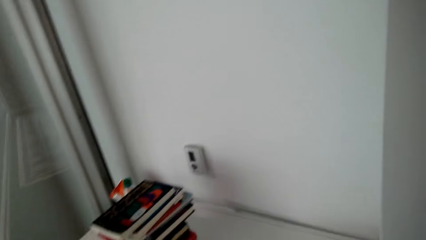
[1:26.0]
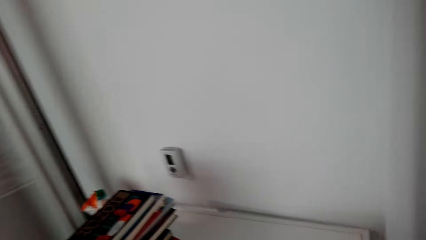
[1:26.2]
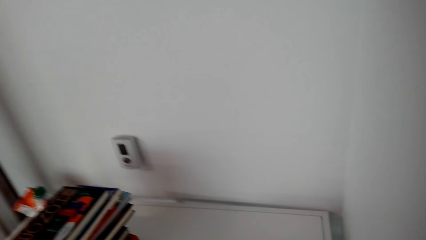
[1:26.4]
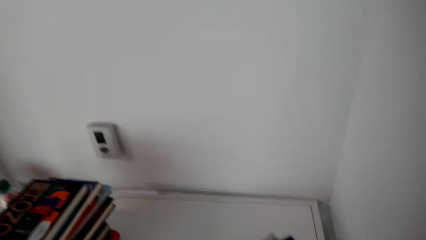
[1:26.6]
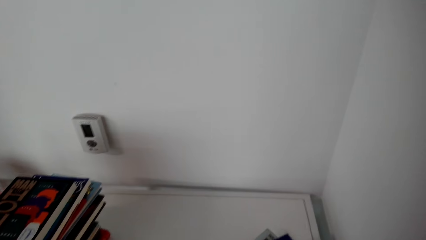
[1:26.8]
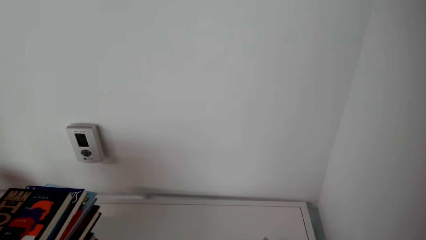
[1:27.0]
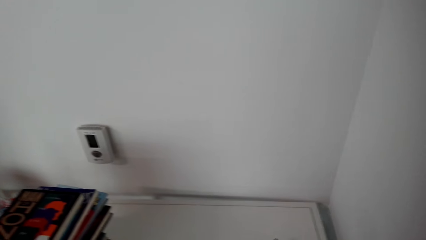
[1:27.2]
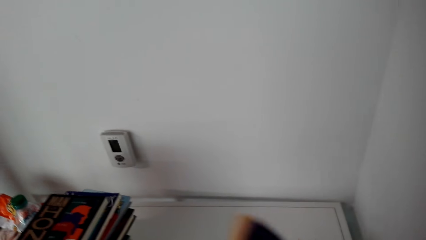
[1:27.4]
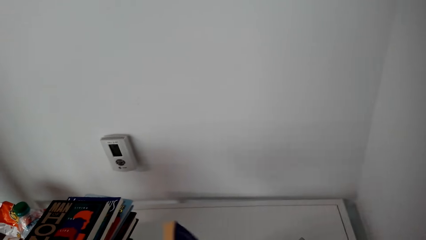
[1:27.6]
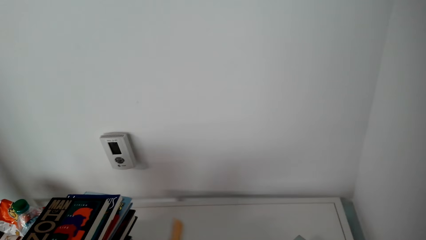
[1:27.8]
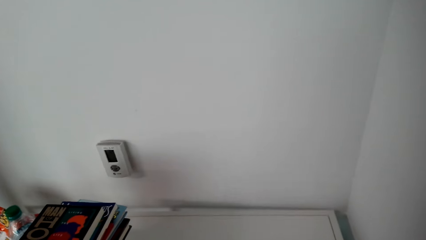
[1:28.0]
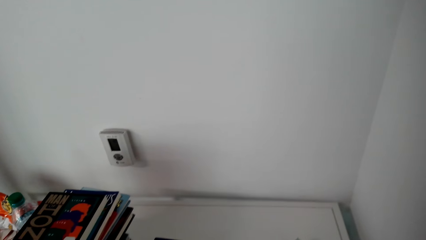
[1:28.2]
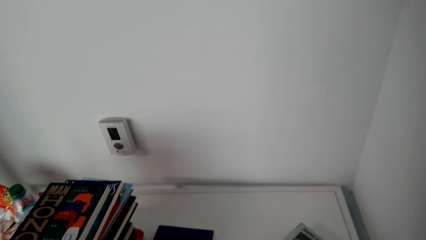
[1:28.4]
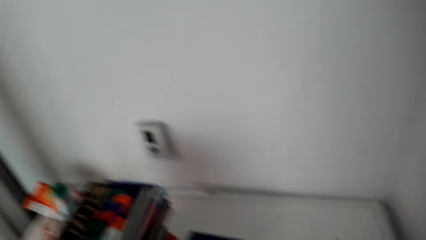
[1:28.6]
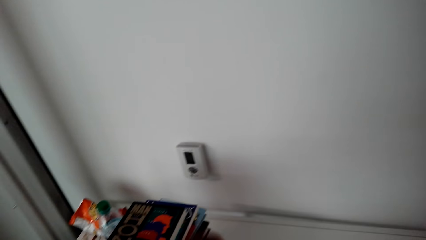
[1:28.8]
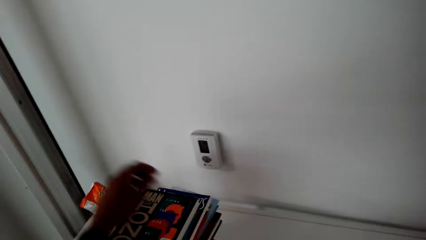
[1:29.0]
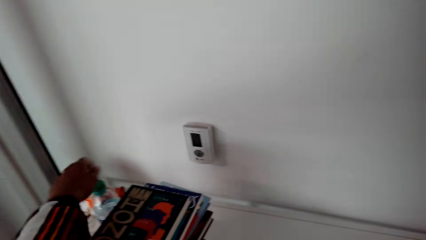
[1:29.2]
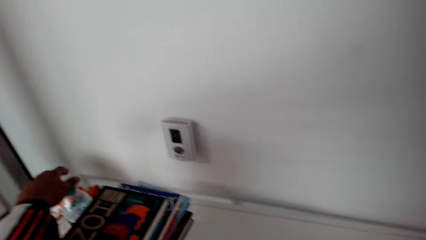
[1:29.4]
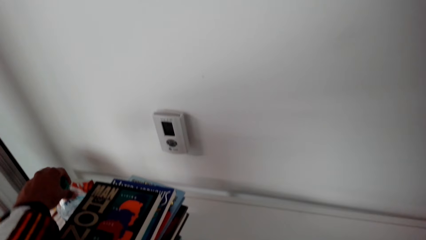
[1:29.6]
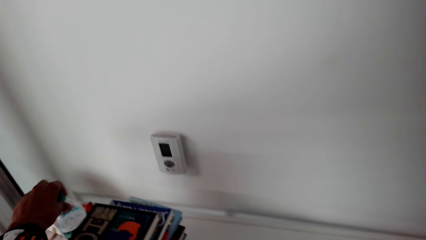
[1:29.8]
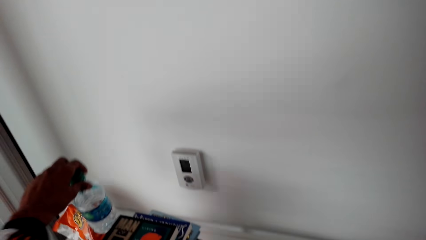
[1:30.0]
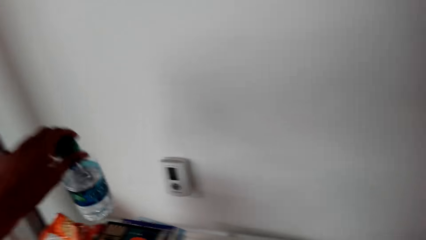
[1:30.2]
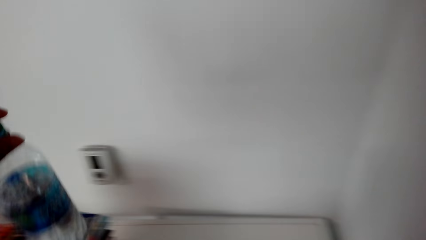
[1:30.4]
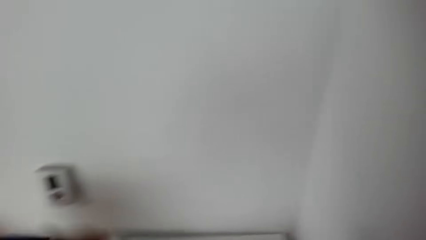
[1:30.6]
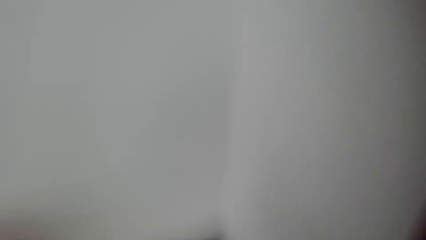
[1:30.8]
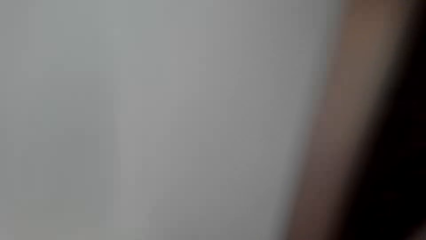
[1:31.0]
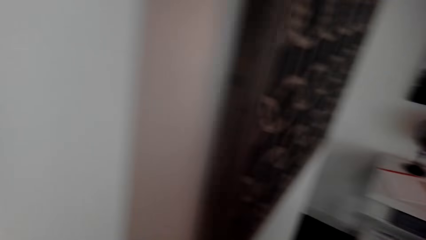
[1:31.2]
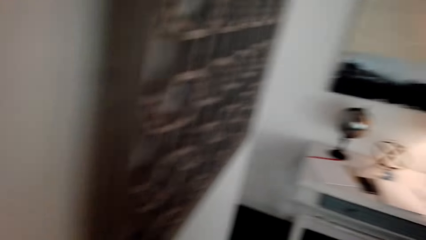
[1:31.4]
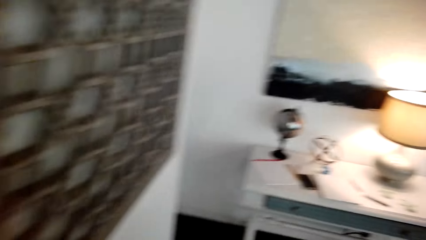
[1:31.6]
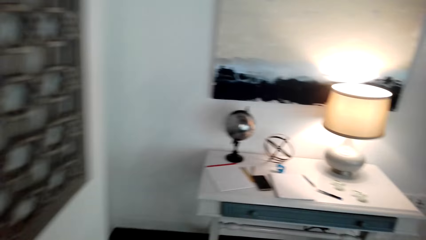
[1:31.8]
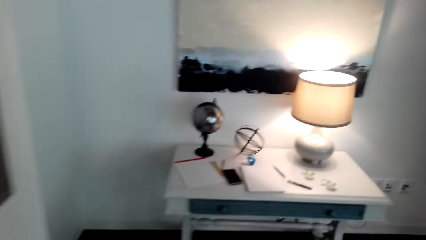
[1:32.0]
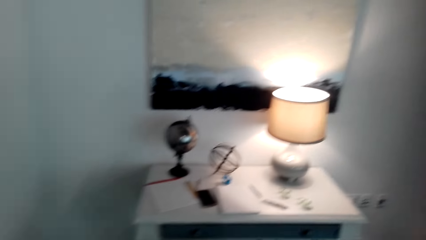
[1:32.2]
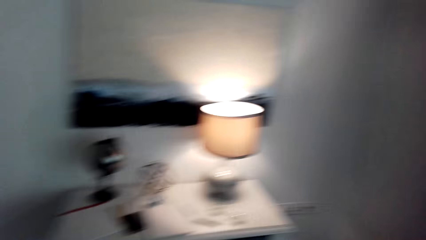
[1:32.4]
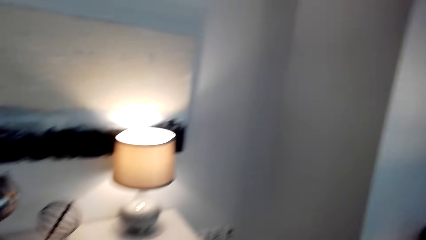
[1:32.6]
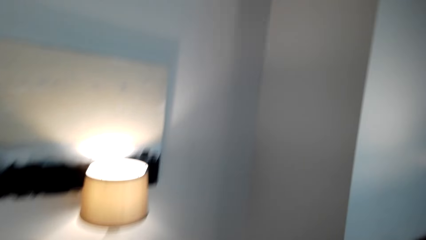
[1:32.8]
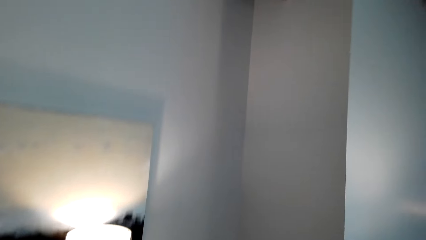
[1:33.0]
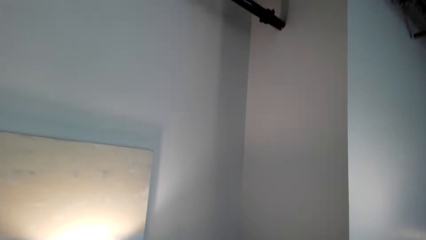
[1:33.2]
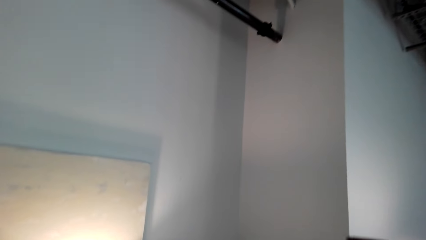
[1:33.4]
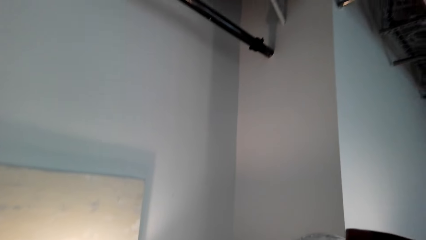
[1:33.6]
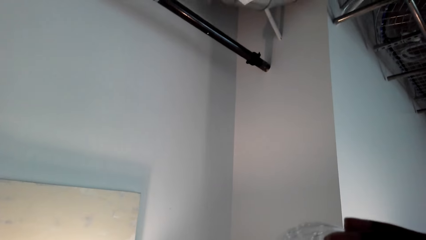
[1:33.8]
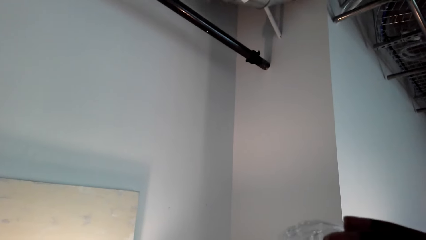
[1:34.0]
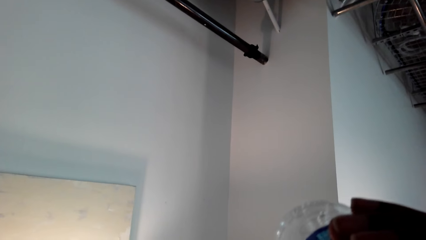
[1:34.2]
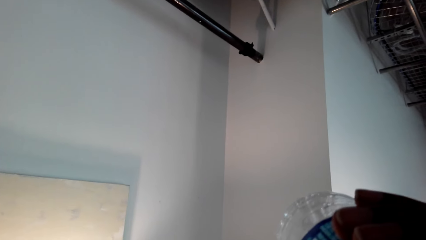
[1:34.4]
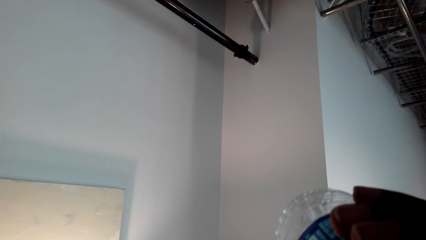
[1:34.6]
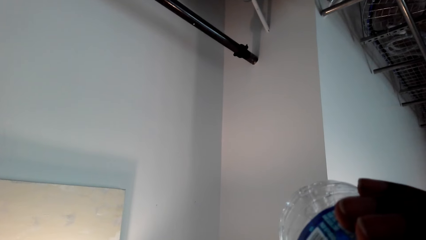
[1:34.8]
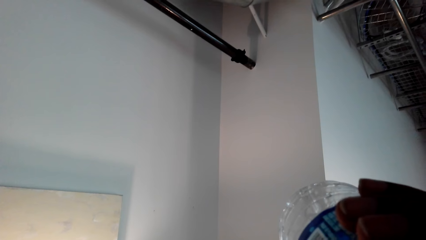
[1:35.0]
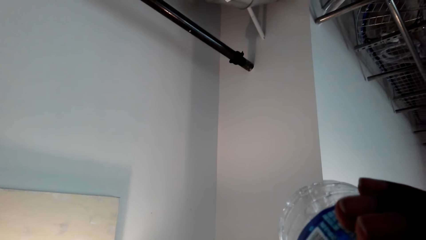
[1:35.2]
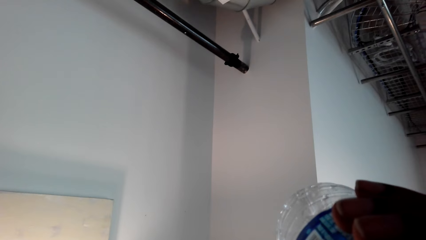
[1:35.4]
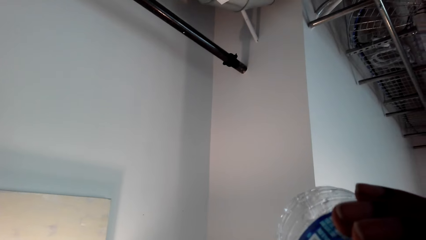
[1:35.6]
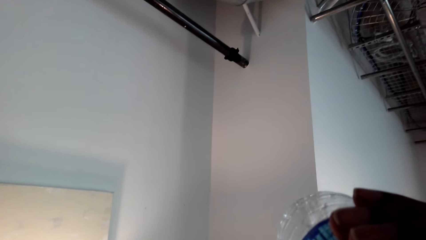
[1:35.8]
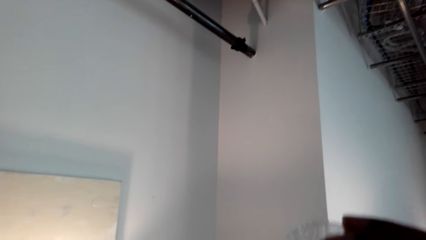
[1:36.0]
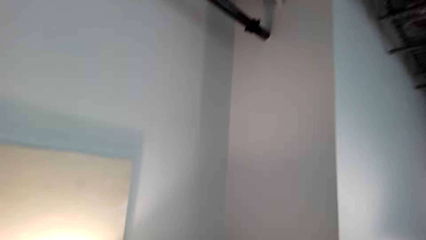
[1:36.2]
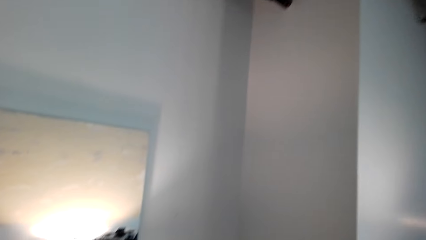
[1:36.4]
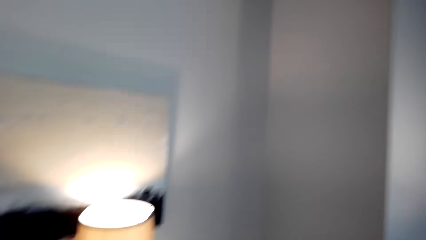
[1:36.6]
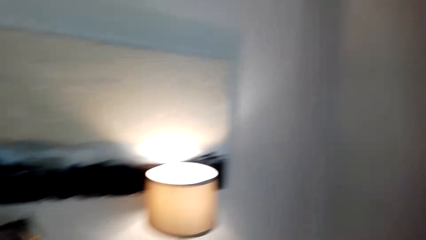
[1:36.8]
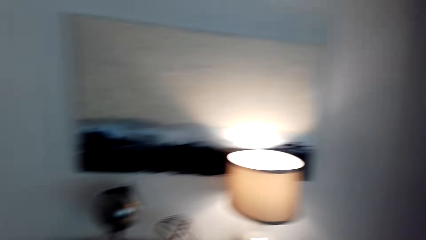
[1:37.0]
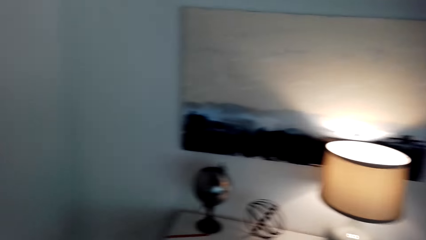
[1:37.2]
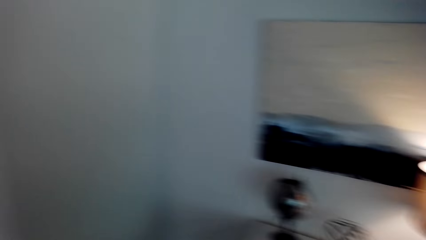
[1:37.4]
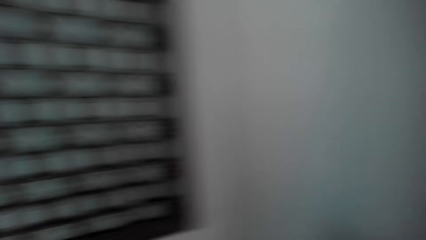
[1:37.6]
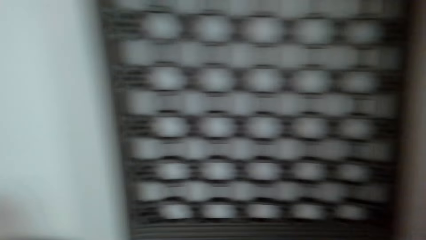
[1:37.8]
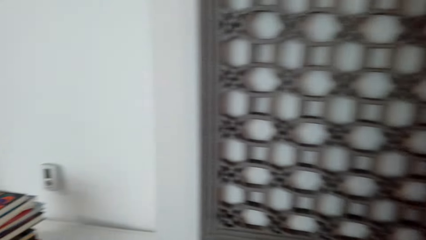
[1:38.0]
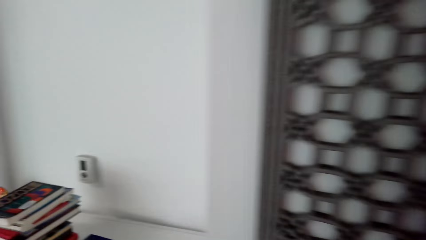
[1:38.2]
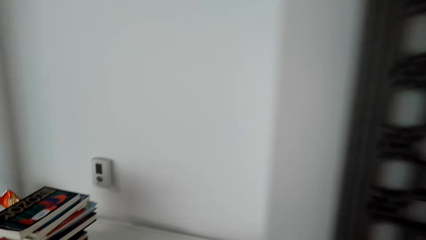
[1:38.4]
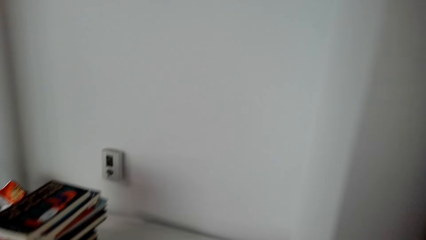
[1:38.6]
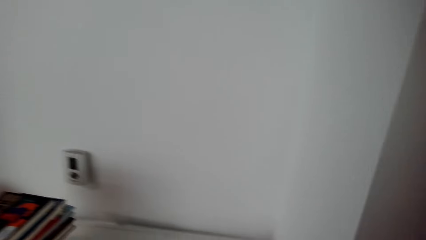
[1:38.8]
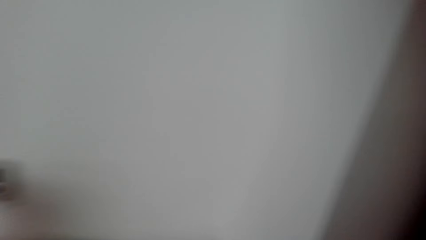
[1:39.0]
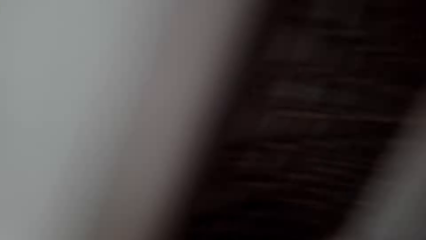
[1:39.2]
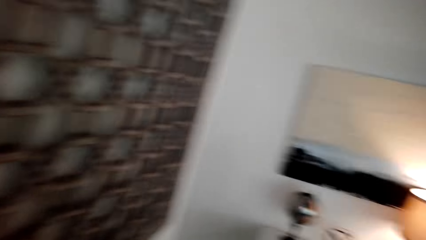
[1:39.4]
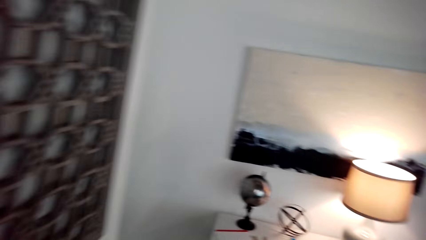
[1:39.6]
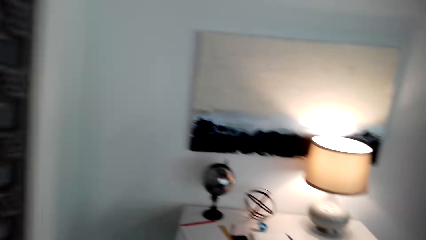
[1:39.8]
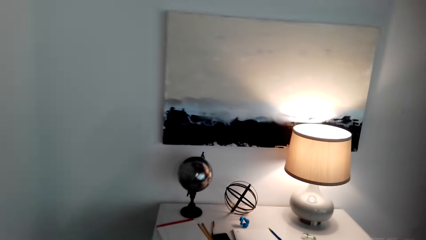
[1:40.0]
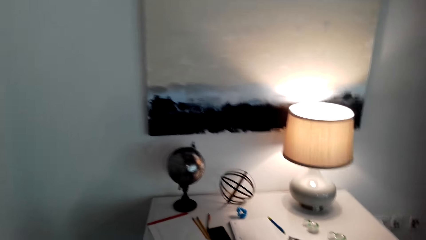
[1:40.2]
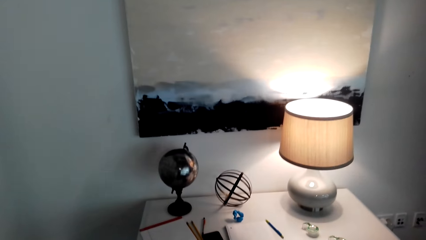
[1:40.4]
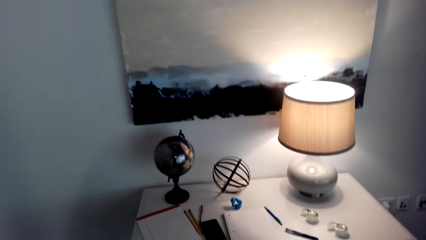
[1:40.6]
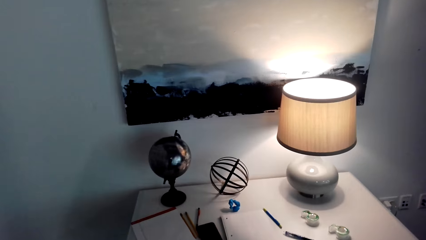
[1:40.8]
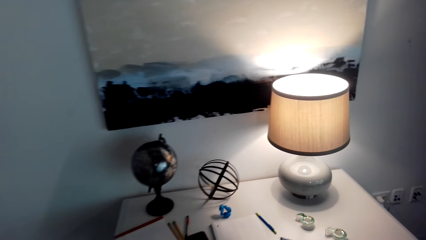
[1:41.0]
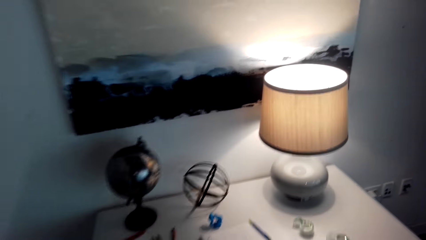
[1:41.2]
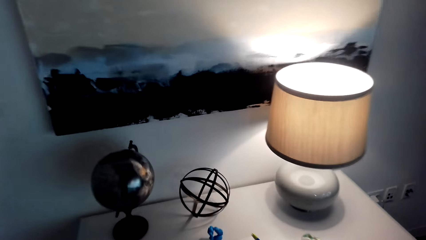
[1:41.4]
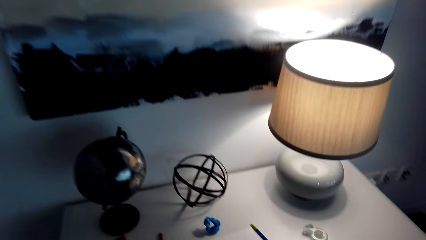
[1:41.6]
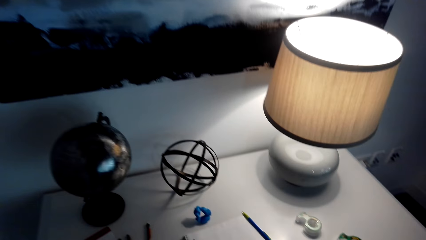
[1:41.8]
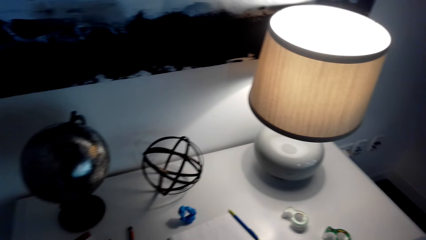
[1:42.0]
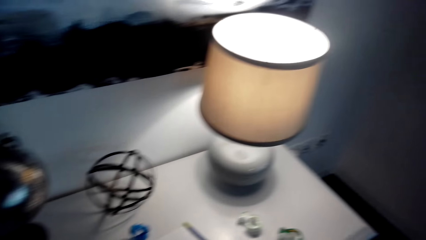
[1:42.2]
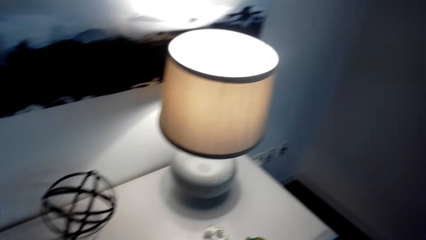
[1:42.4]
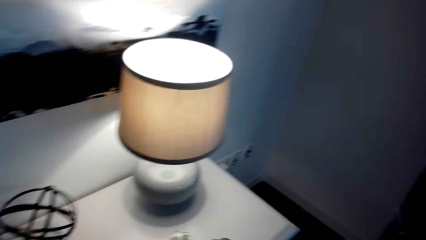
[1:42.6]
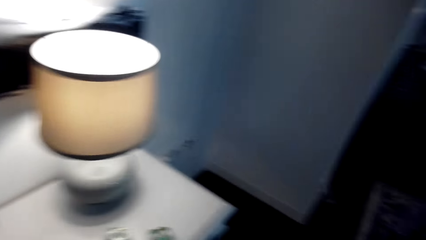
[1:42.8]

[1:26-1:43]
The camera wearer picks up a book. They put down something. They pick up a bottle of water. They move around. They drink water. They look around.
